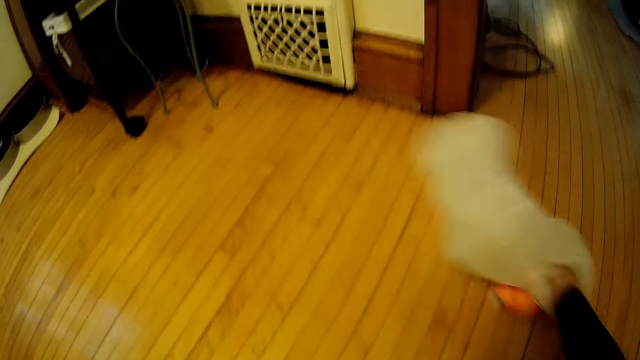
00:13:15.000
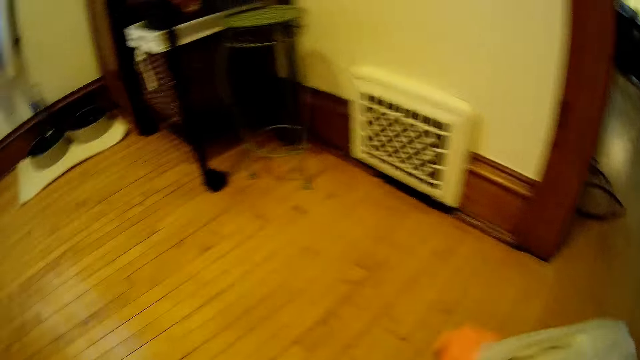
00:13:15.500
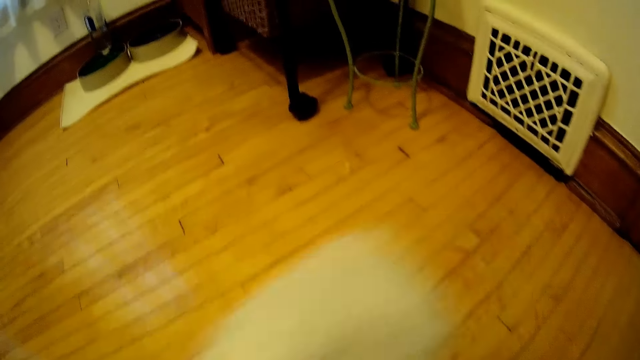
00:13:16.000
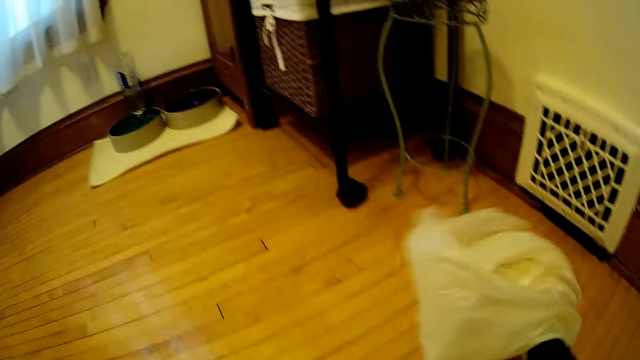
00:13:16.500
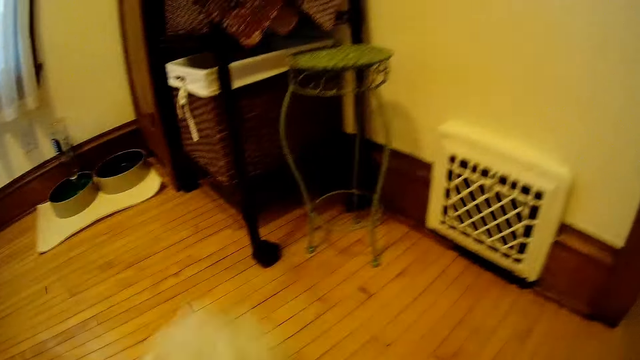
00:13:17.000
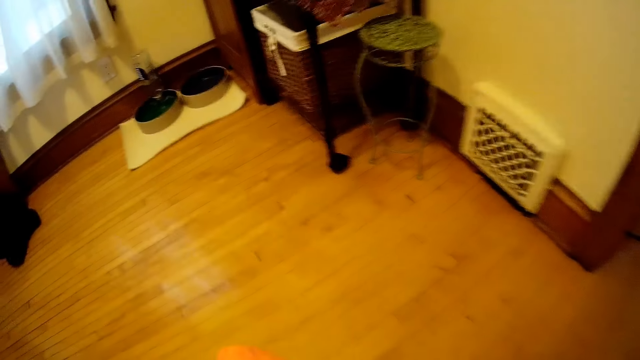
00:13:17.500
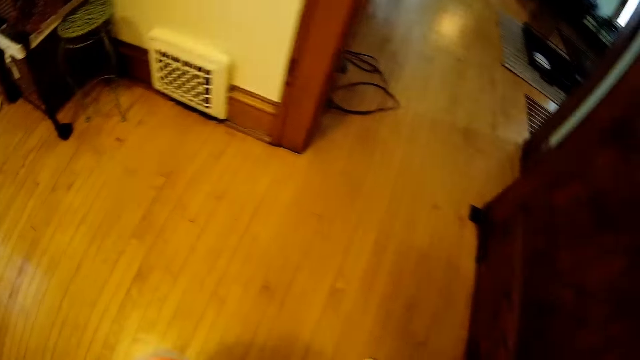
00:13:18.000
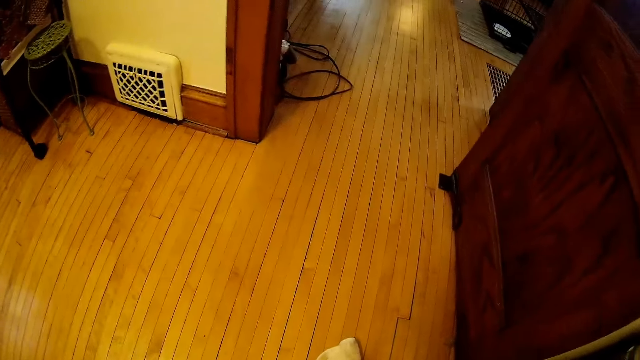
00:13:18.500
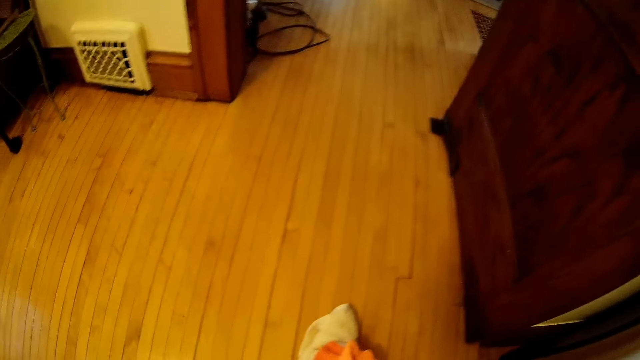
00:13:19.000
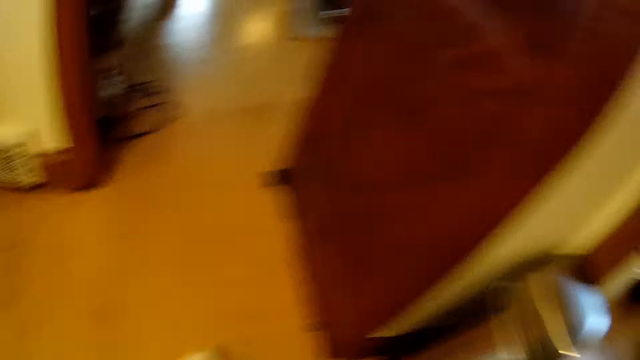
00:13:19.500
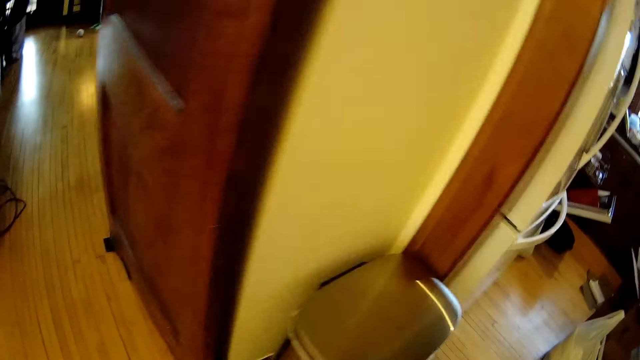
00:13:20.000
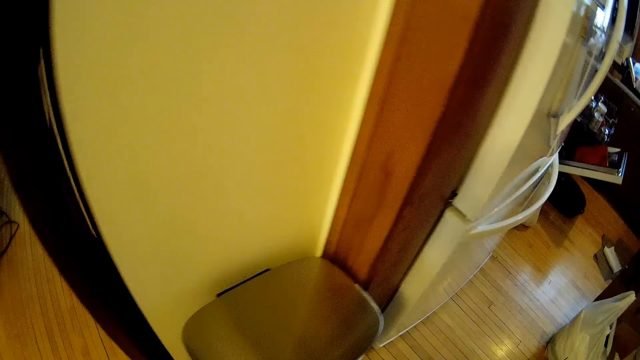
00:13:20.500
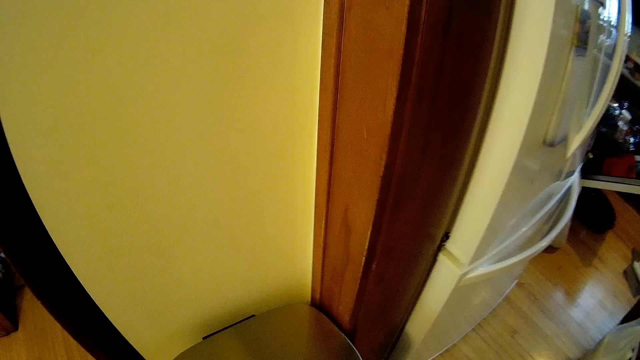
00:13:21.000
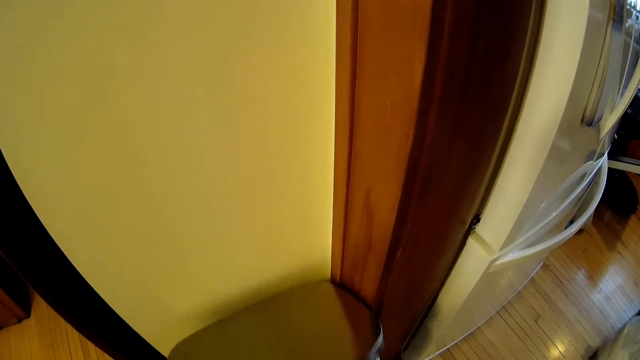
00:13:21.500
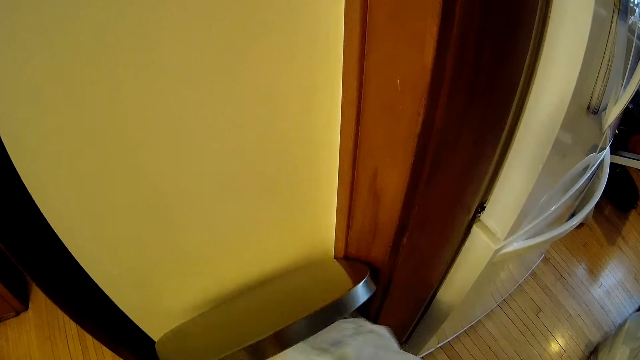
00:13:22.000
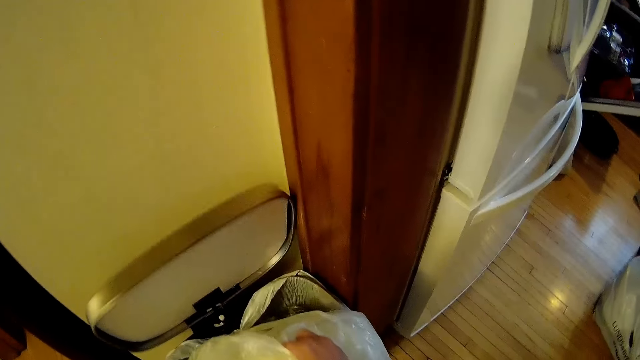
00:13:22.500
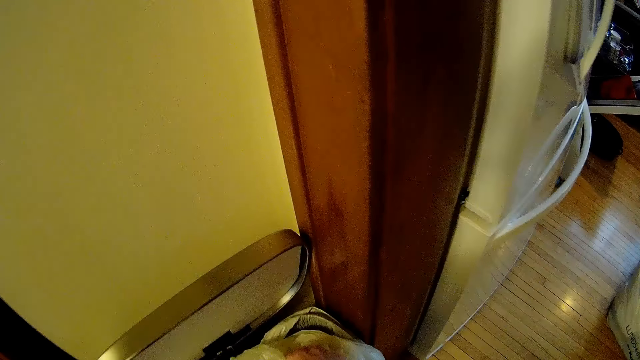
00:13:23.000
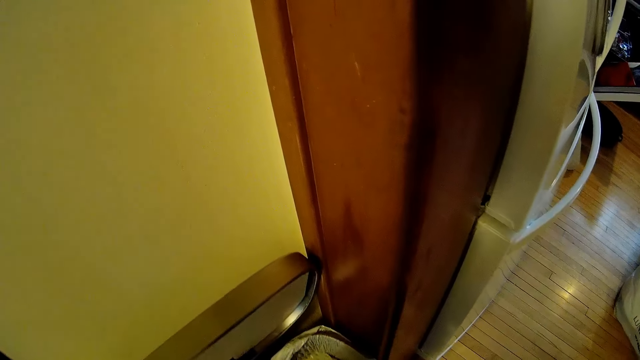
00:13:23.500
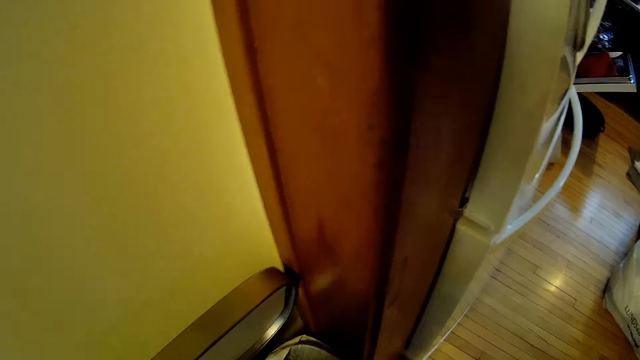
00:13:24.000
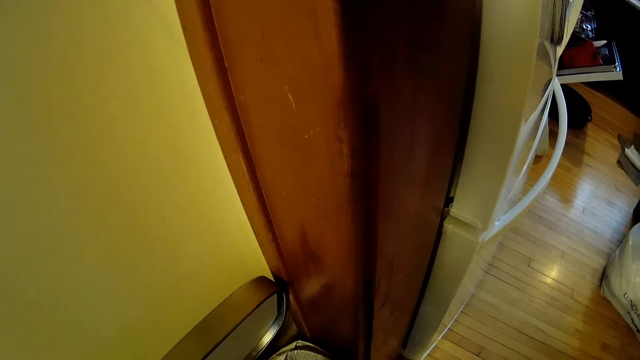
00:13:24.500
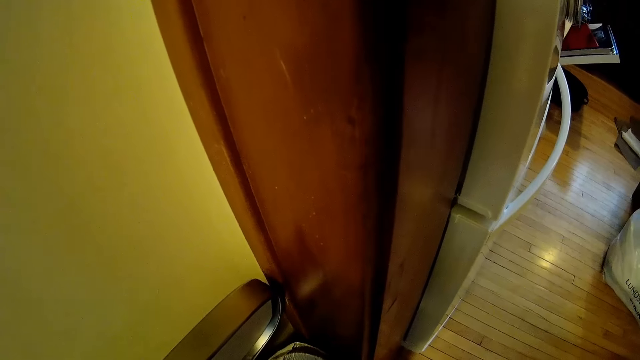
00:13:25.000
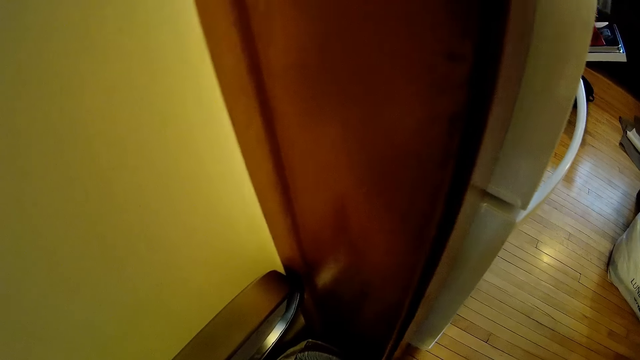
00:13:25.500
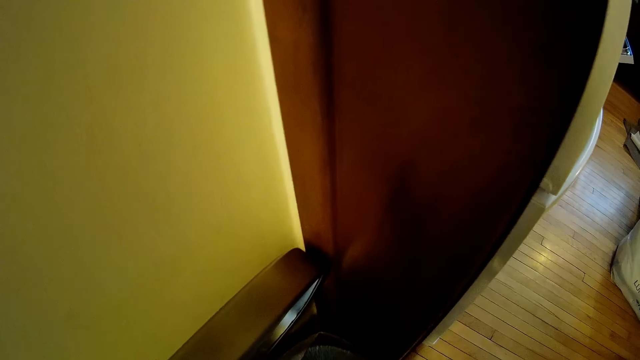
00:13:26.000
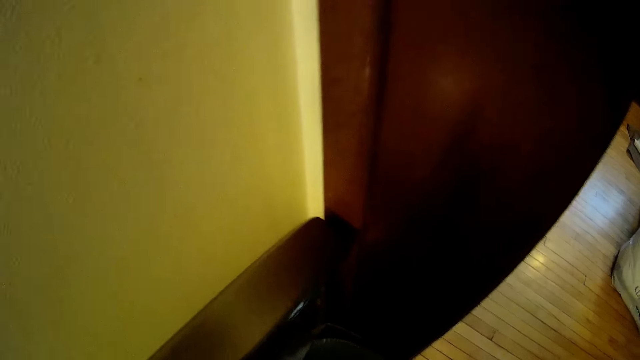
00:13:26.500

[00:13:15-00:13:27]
The camera wearer opens the dustbin with his left hand. He places the piece of cloth and nylon in the dustbin with his right hand.

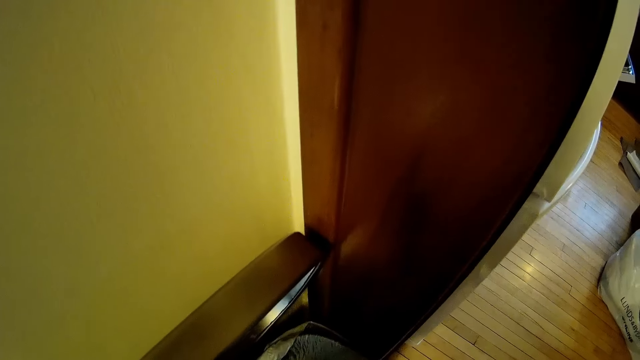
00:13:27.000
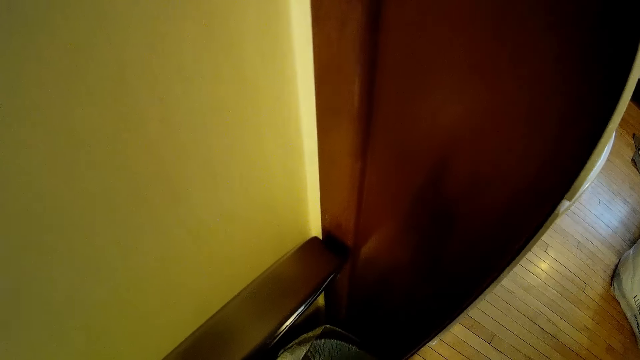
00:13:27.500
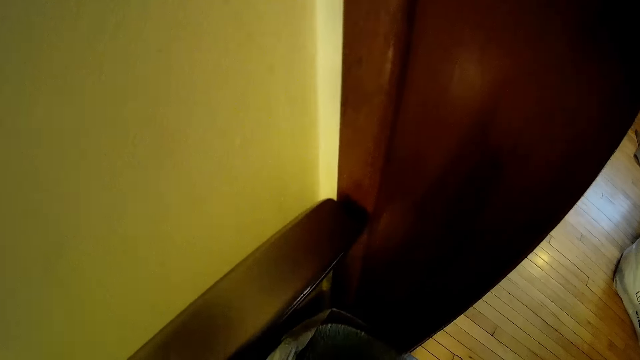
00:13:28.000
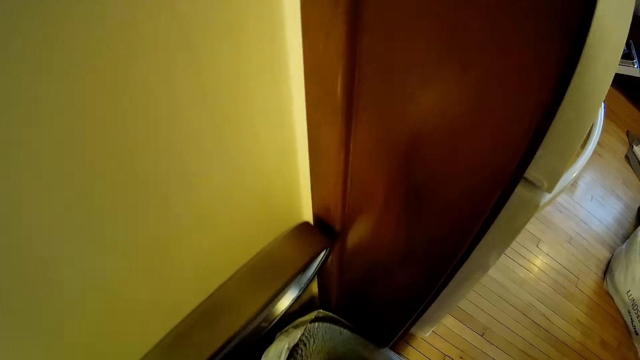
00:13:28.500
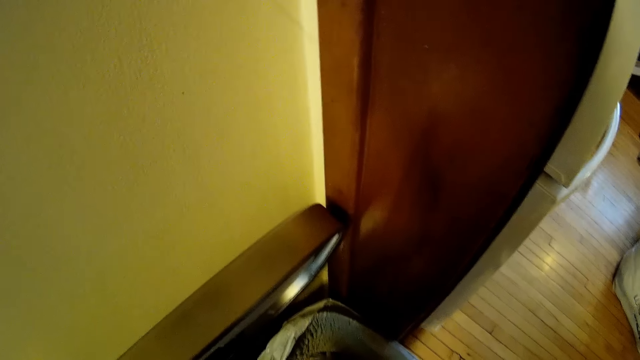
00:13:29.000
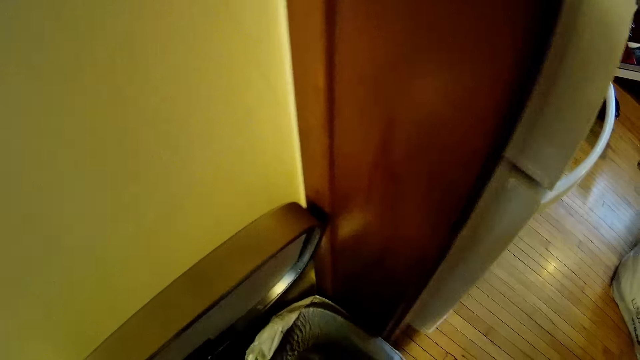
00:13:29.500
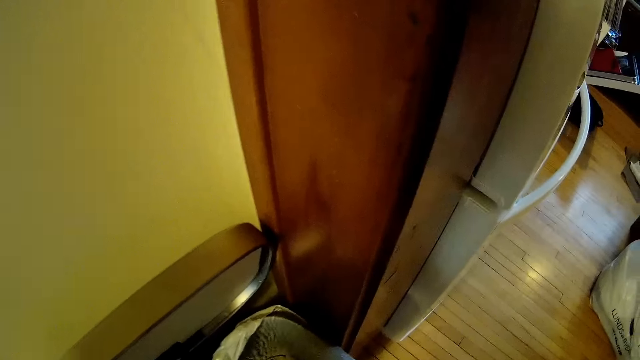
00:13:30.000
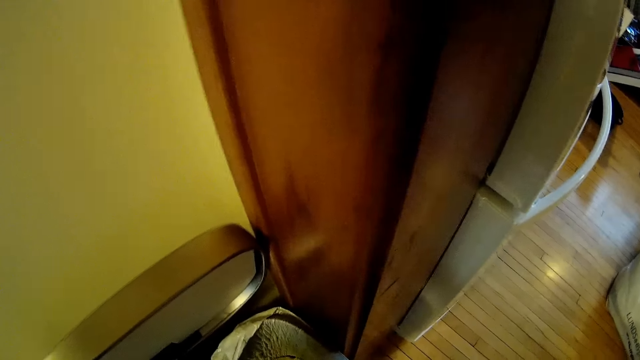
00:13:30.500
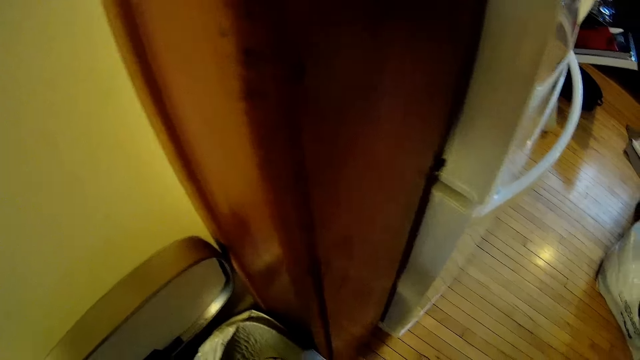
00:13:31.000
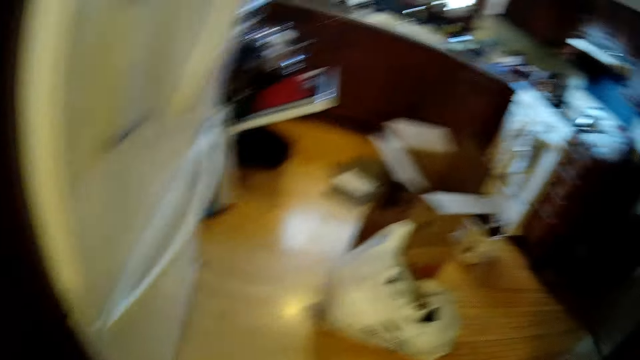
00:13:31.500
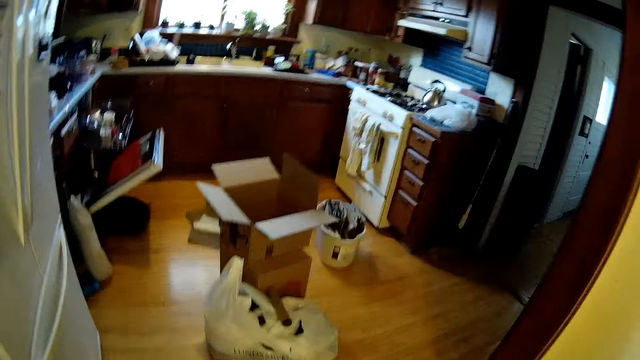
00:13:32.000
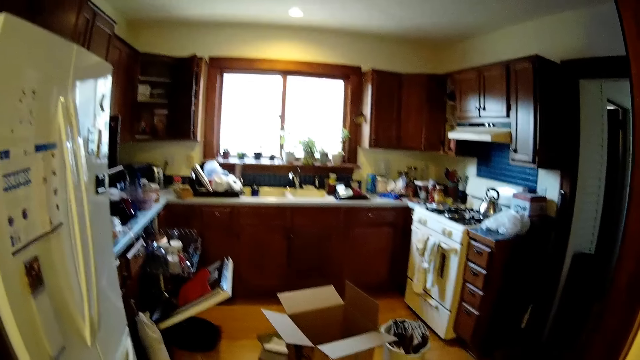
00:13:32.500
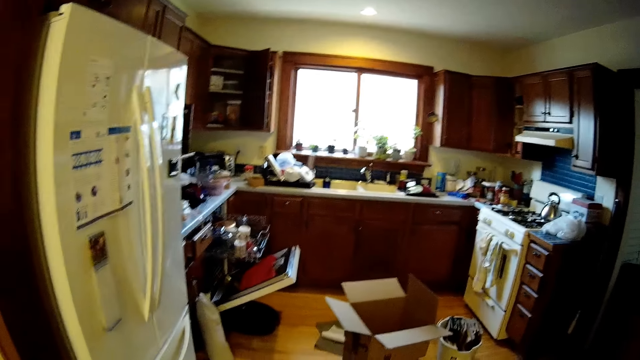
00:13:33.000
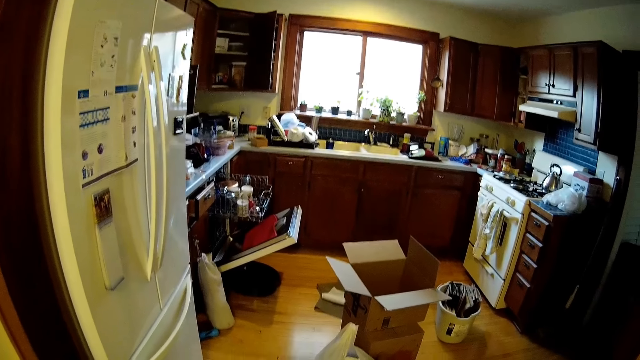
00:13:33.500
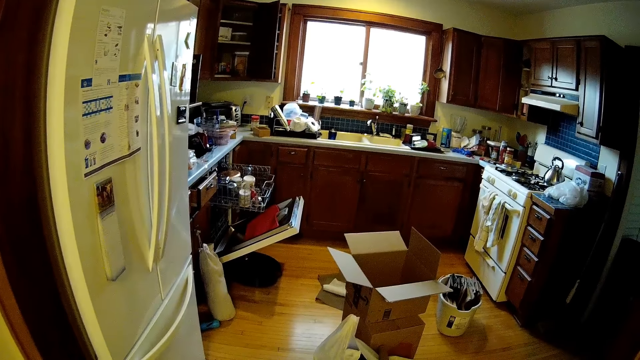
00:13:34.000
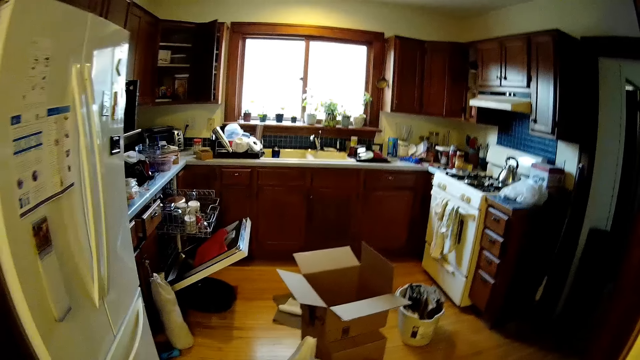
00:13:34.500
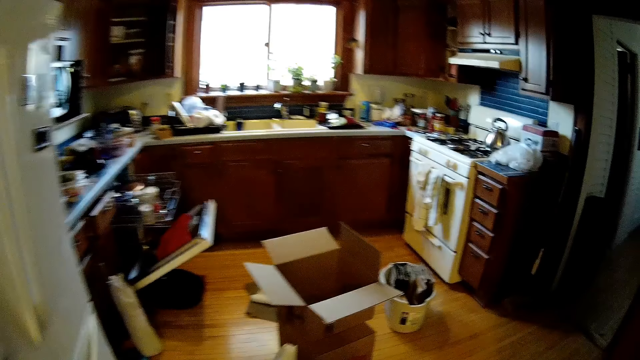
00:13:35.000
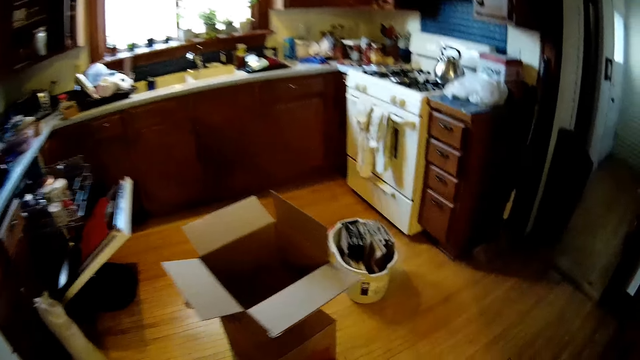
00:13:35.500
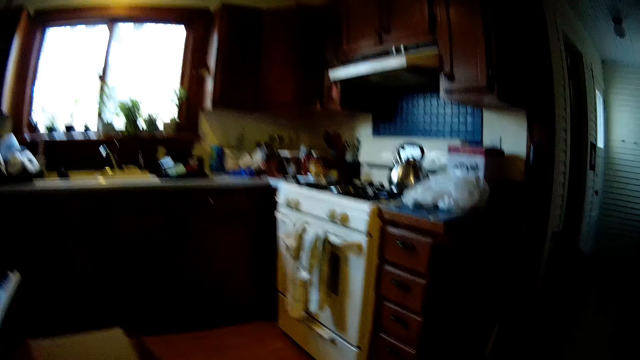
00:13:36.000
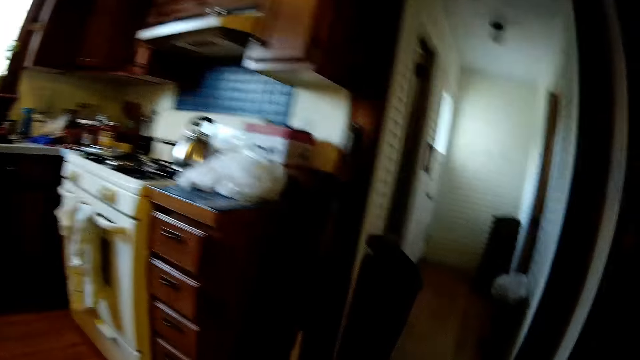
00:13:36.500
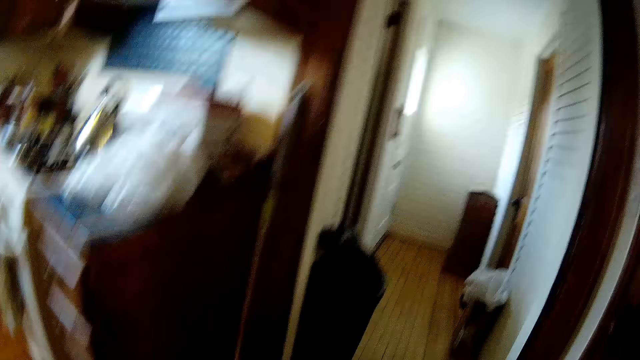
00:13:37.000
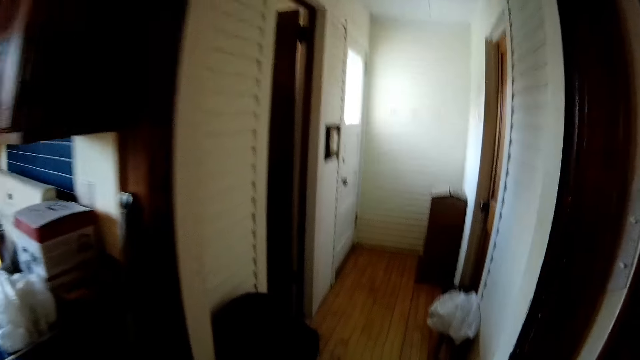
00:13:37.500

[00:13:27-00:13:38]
The camera wearer looks at the kitchen. They walk into the kitchen. They walk in the house.
